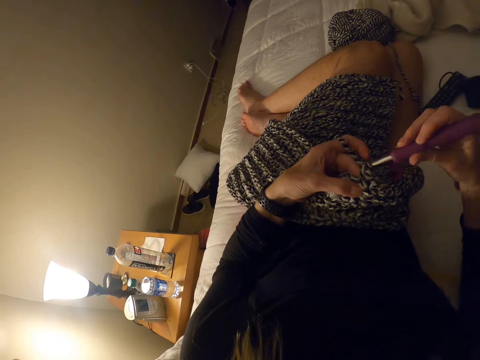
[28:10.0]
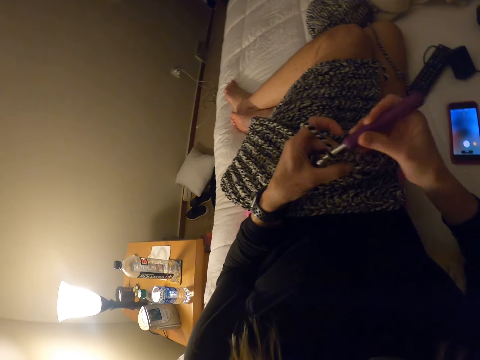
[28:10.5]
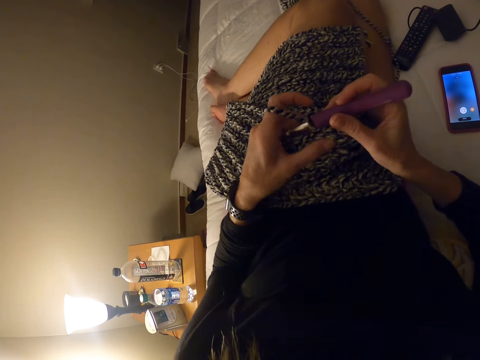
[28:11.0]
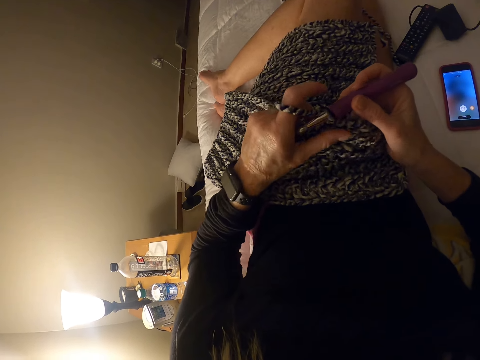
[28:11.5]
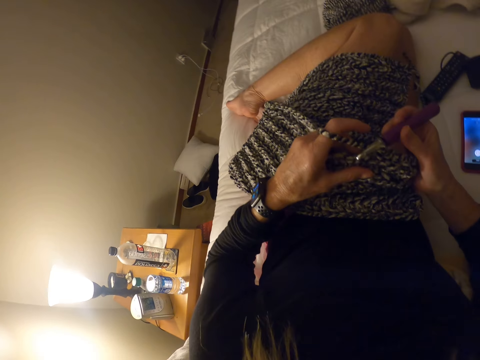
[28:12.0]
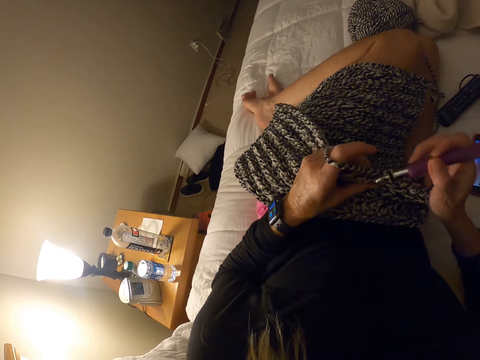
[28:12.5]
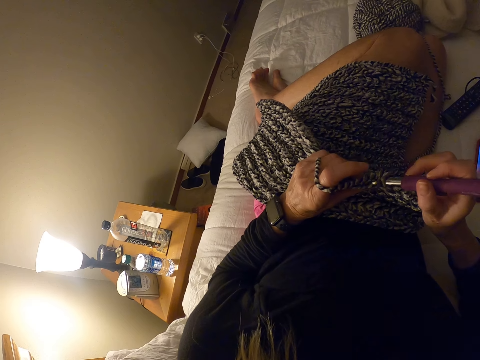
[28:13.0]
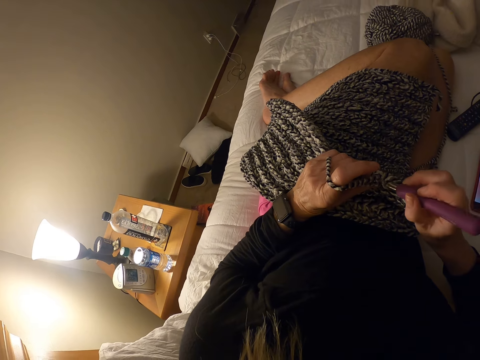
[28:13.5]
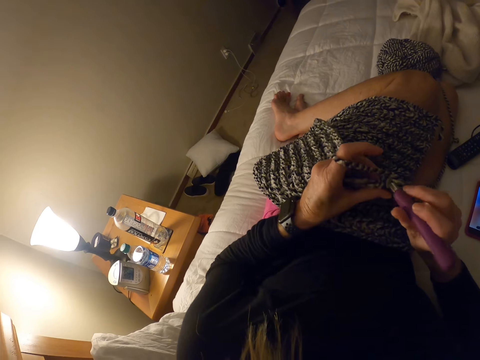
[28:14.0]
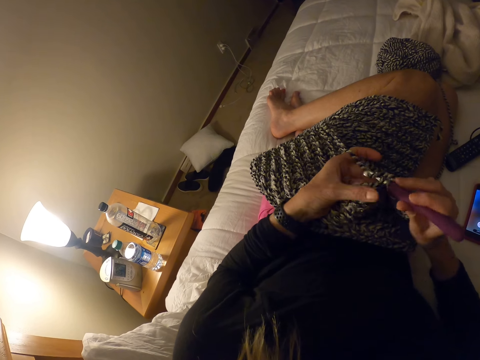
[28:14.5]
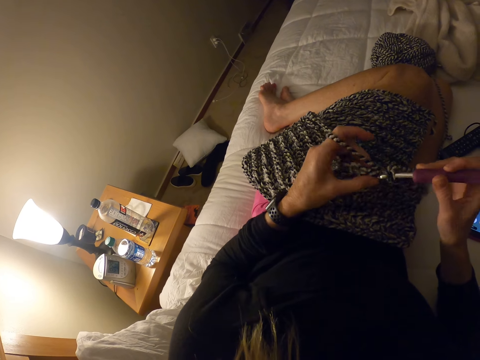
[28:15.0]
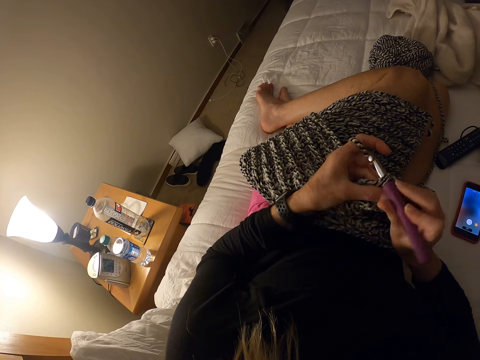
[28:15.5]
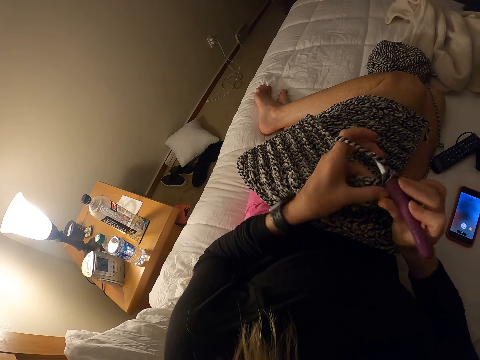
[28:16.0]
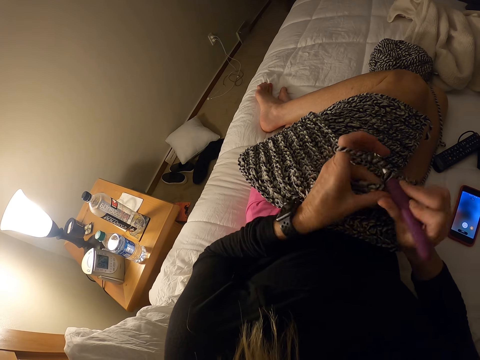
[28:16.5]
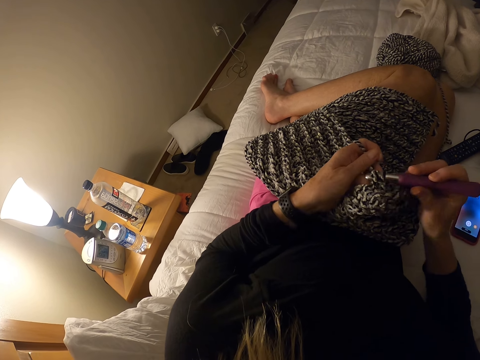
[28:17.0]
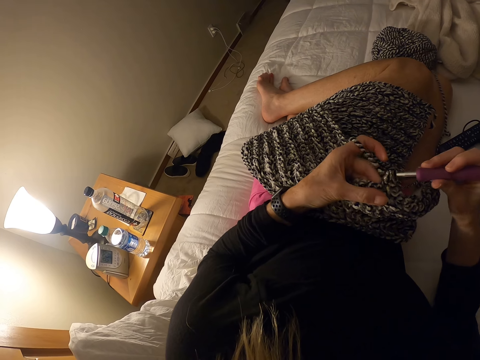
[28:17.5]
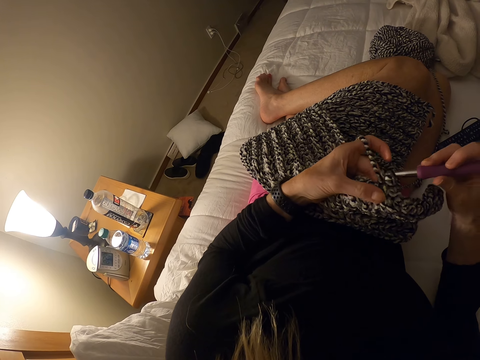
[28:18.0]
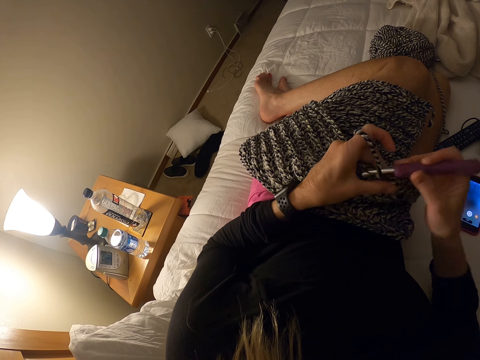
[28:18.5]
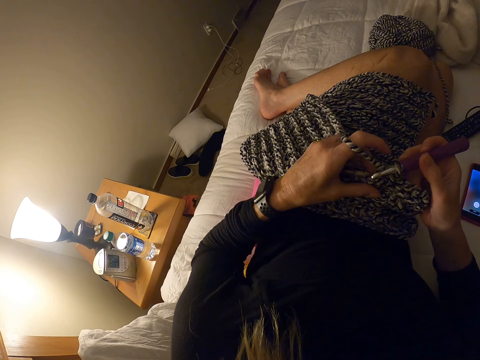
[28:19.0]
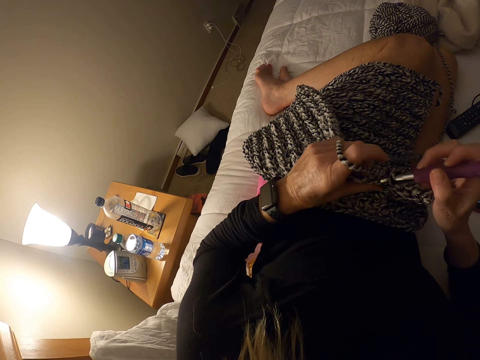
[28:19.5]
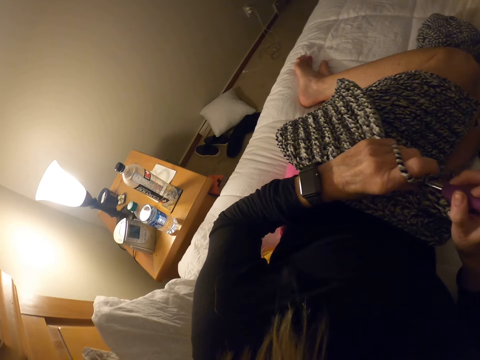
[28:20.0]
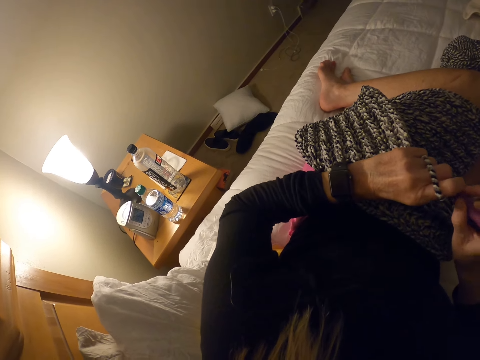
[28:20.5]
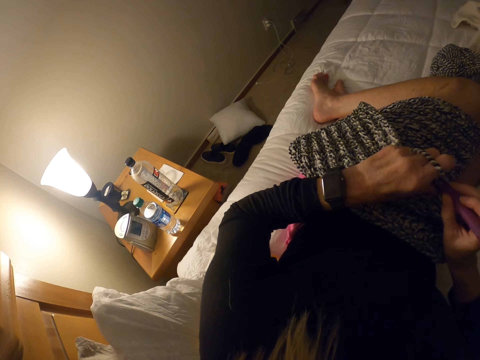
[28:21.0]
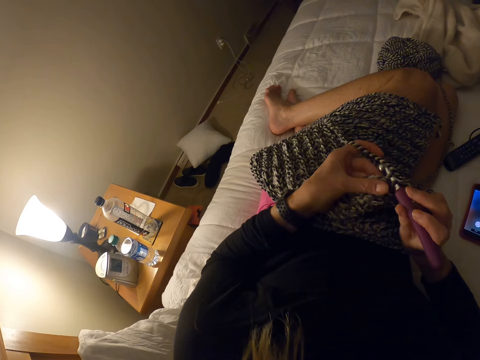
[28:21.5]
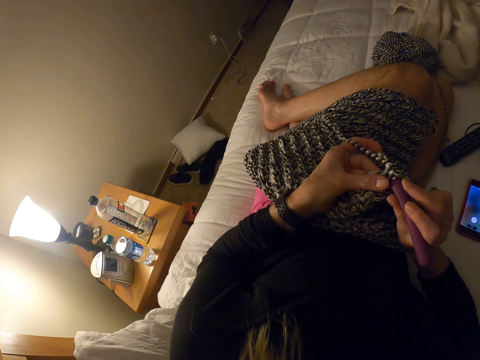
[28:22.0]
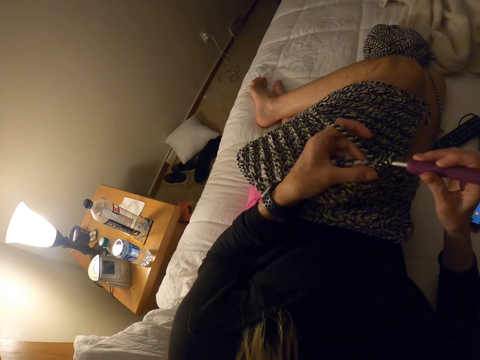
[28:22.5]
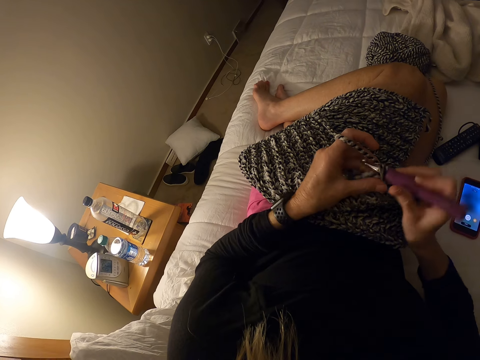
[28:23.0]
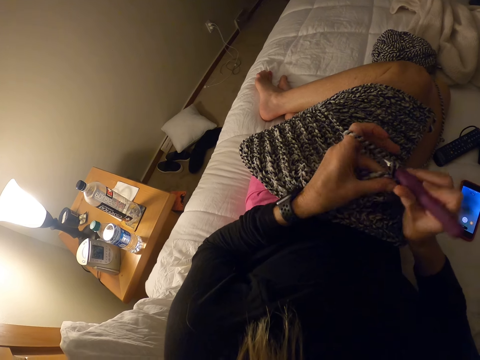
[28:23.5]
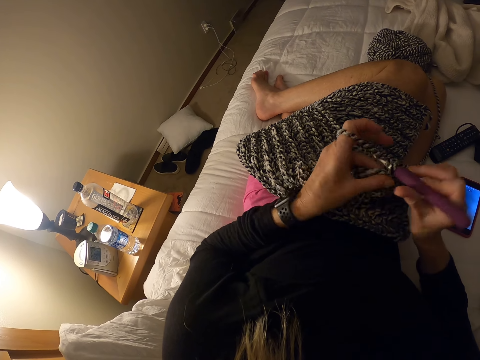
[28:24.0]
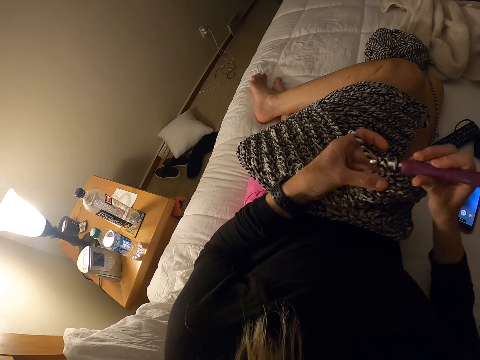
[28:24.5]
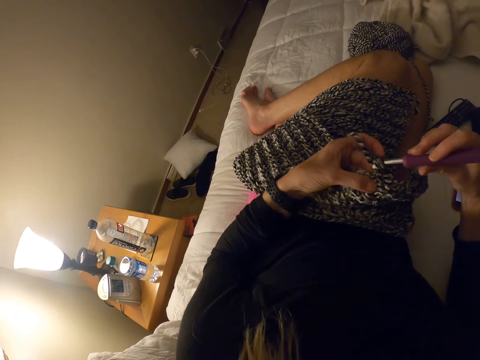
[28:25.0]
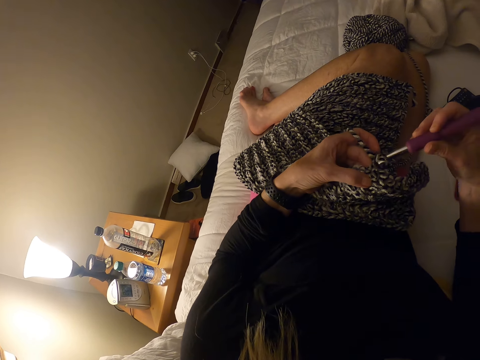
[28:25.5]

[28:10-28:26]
The camera wearer moves legs on the bed. They knit a piece of fabric with a knitting needle. They adjust the piece of knitted fabric on a lap. They knit the piece of fabric with the knitting needle.

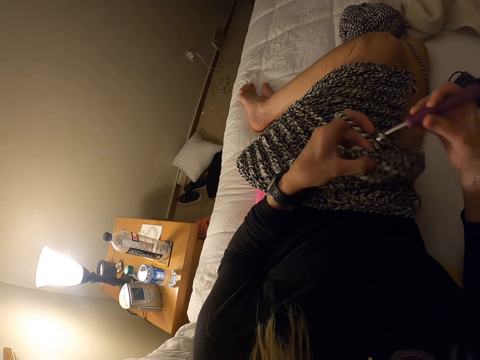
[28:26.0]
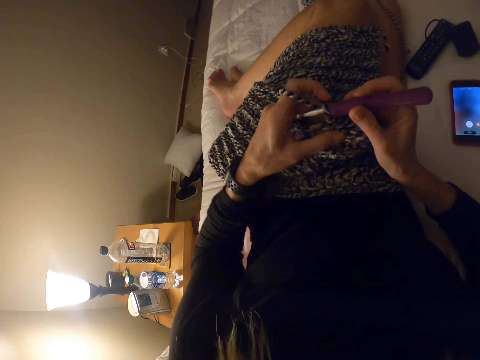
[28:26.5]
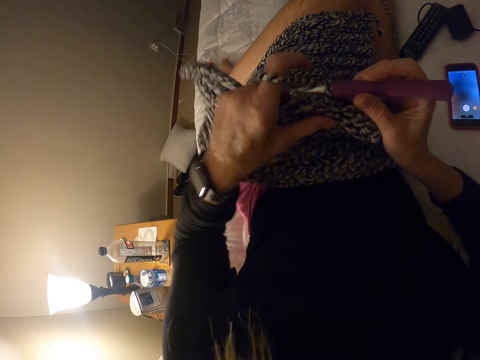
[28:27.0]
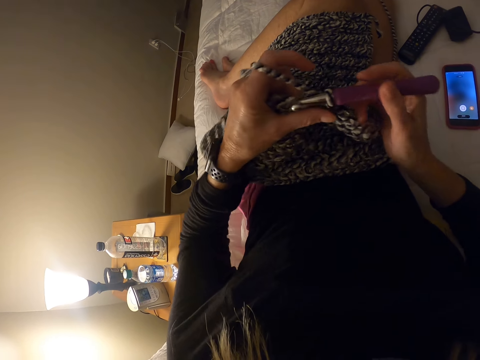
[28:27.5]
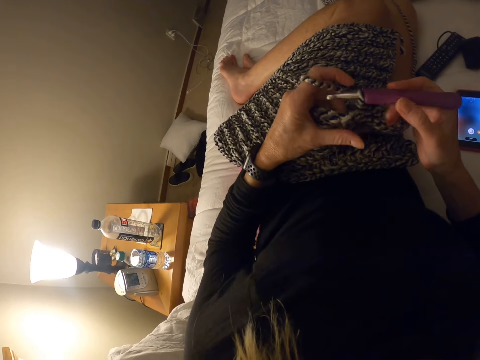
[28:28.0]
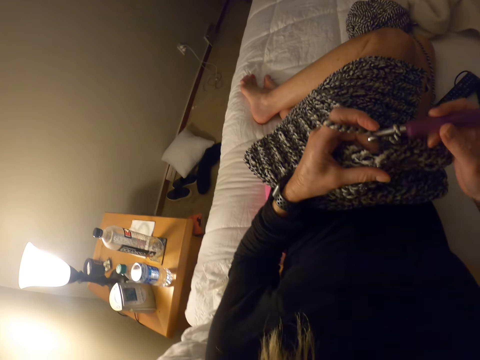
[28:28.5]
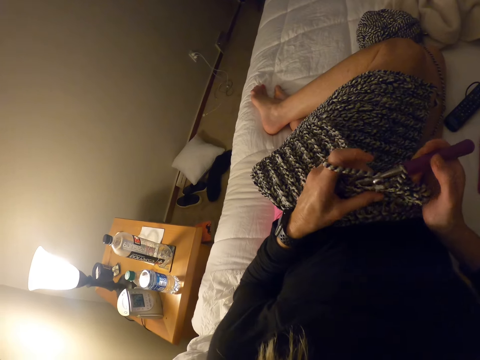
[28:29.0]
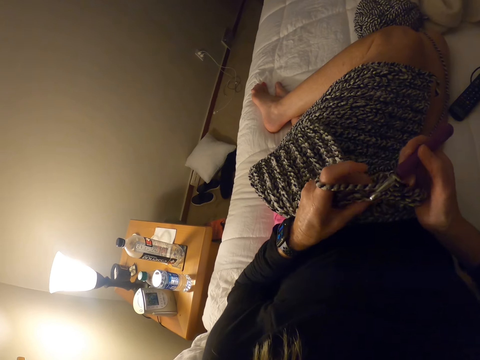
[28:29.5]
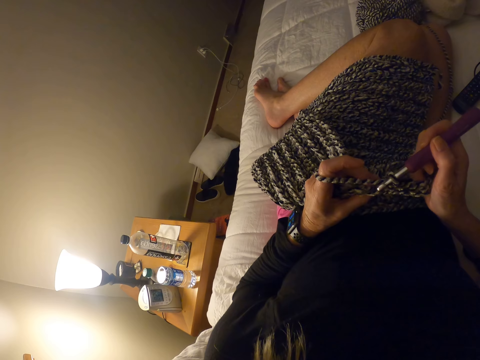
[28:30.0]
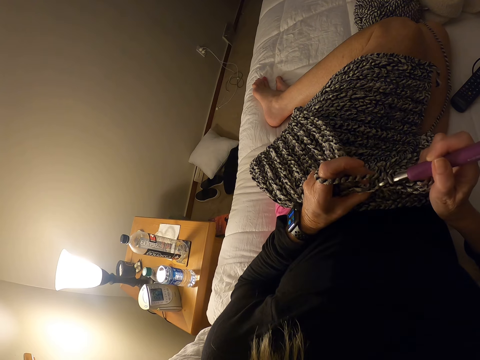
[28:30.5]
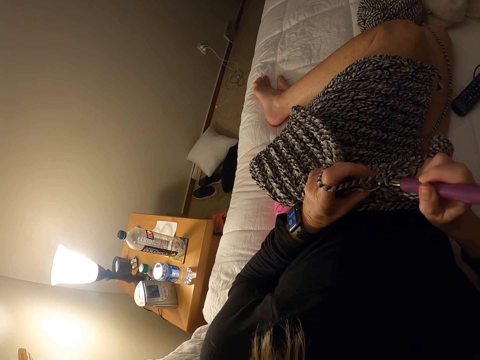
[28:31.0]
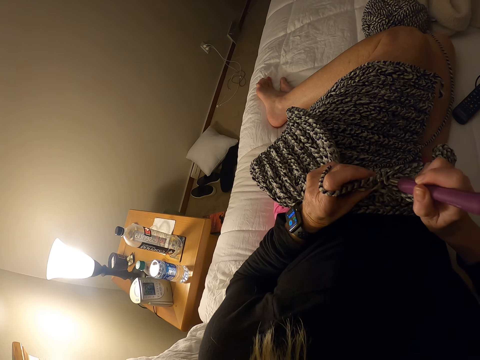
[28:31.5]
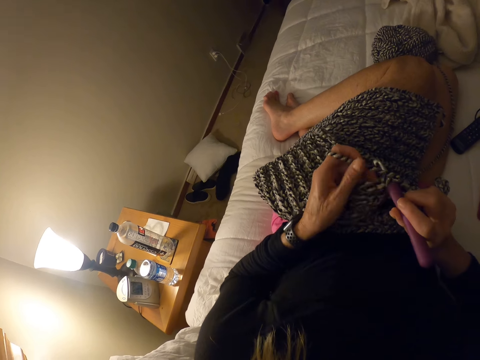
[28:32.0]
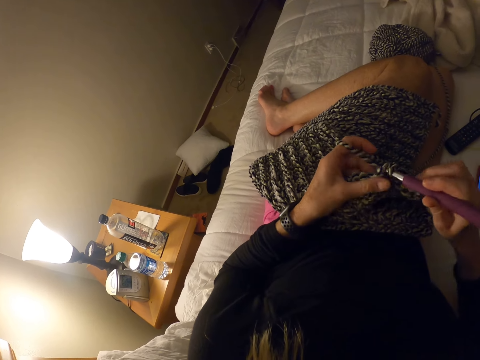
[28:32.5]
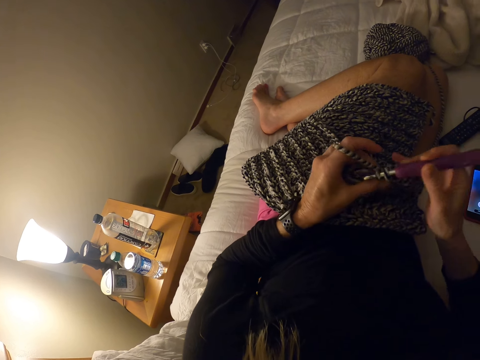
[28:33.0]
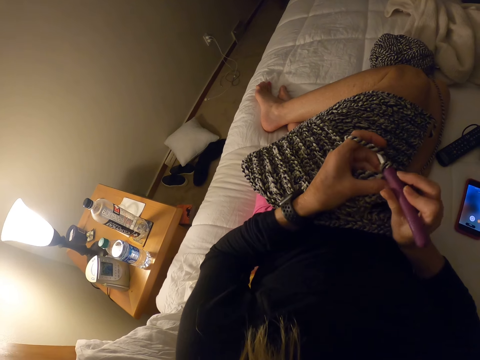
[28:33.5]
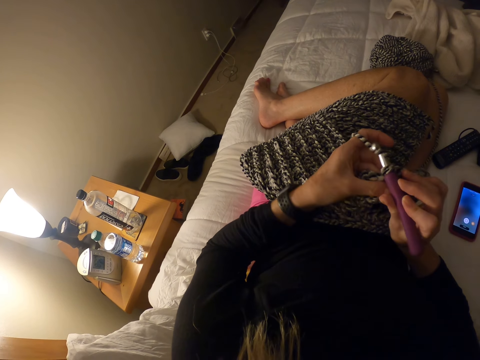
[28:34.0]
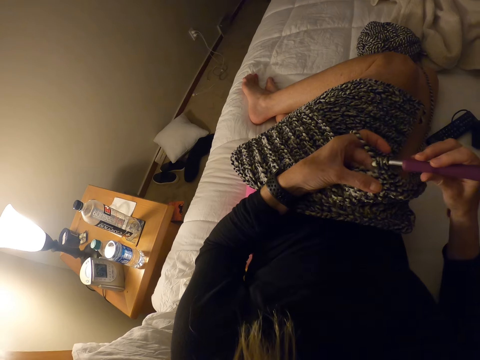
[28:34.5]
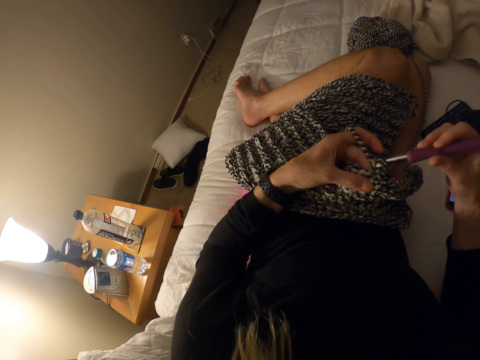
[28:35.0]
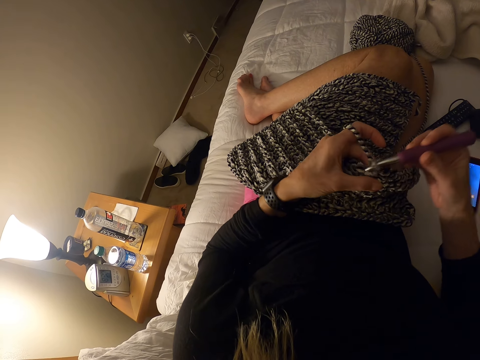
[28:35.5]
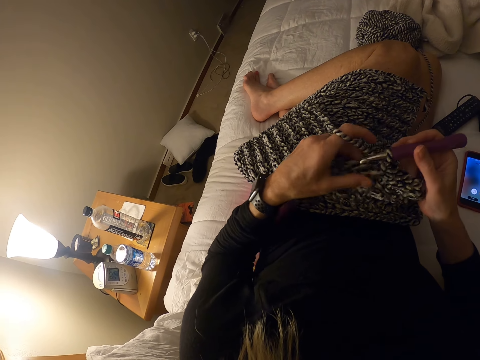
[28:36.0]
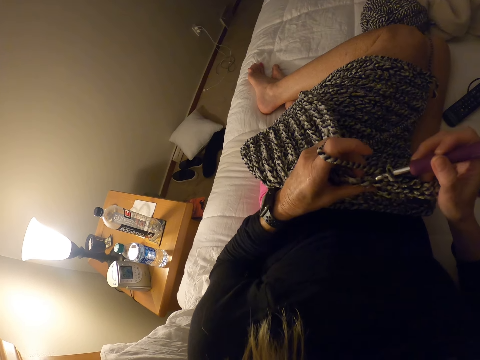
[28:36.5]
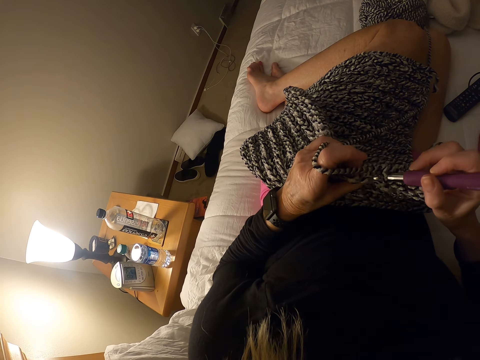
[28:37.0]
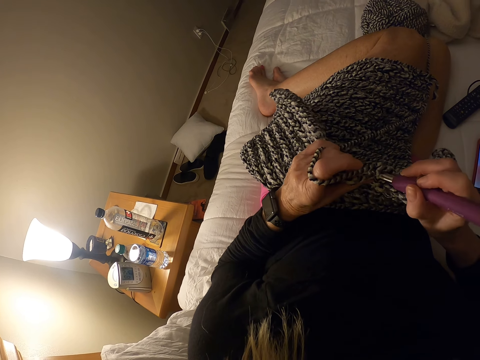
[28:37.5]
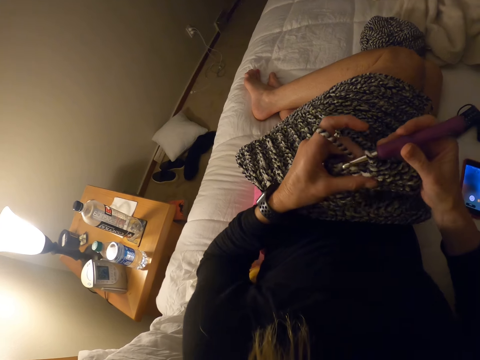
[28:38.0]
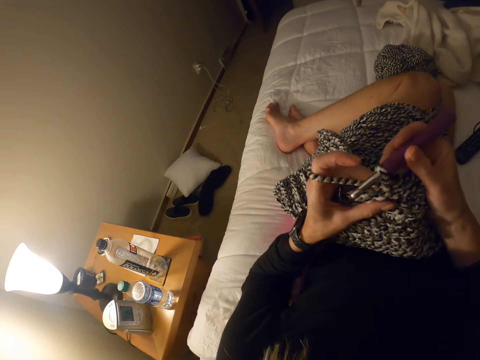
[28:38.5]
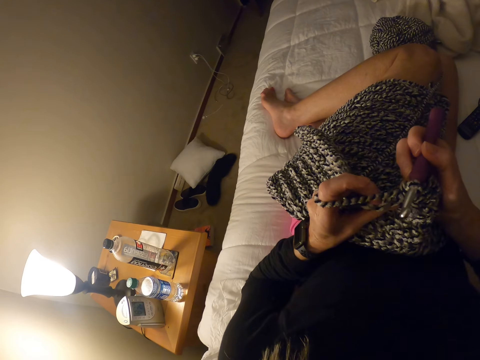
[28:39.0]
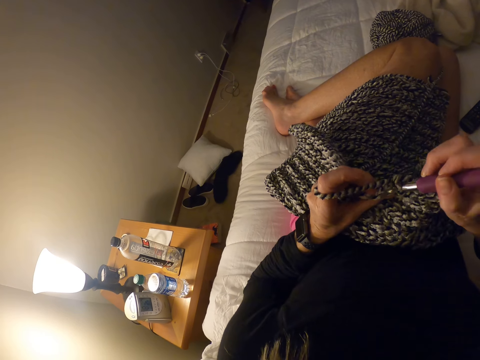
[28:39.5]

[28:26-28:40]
The camera wearer adjusts a piece of knitted fabric on a lap. She adjusts the yarn with her left hand. She knits a piece of fabric with a knitting needle. She adjusts the piece of knitted fabric on the lap.
